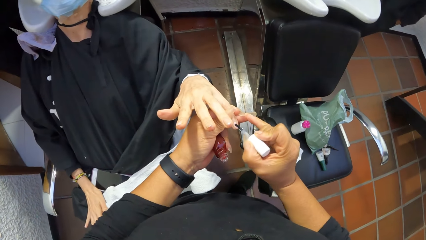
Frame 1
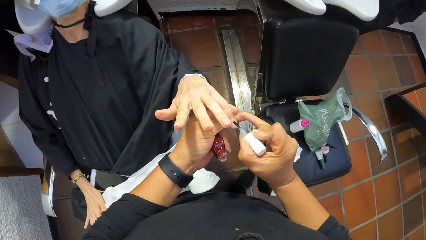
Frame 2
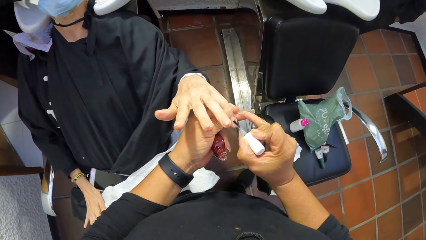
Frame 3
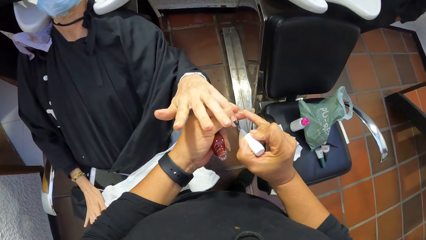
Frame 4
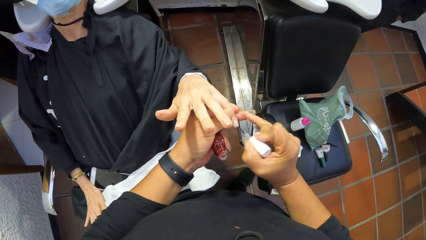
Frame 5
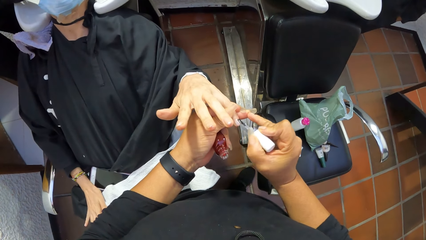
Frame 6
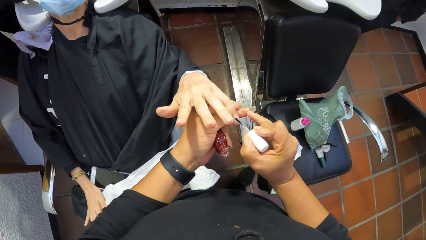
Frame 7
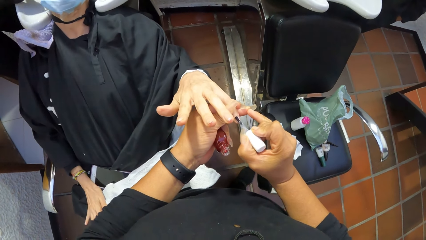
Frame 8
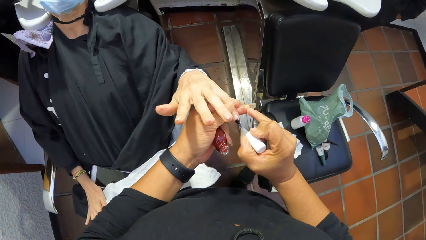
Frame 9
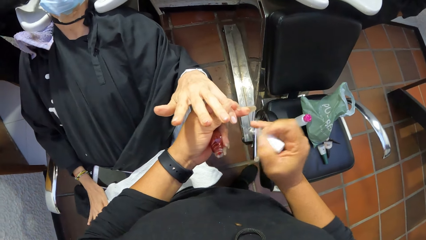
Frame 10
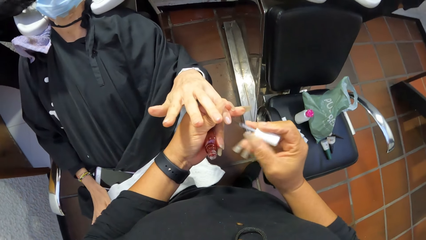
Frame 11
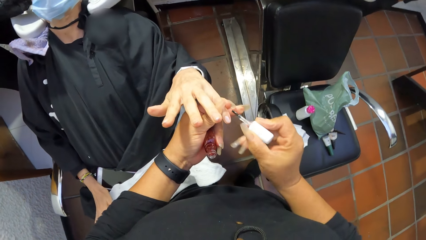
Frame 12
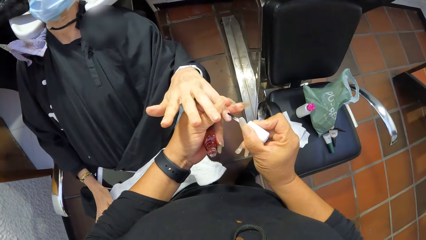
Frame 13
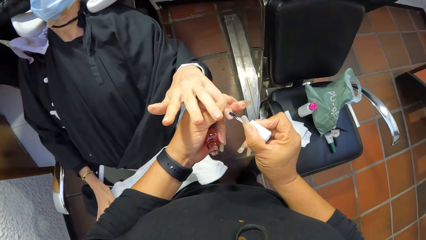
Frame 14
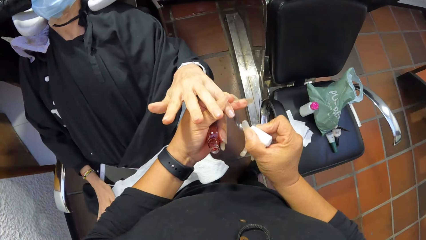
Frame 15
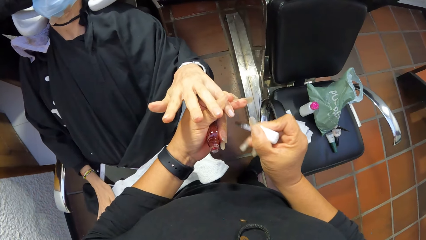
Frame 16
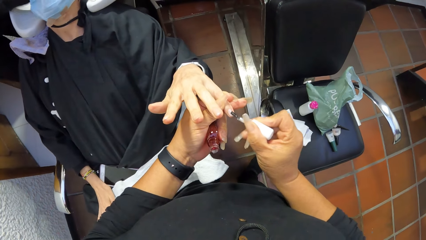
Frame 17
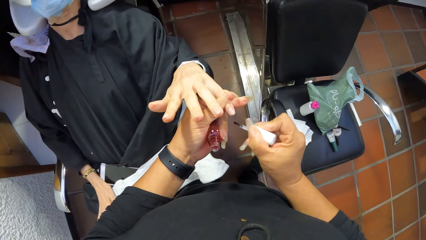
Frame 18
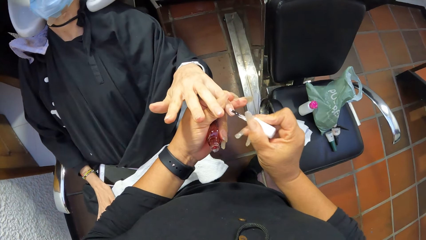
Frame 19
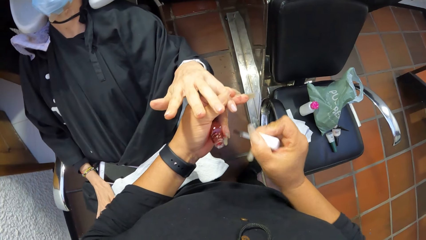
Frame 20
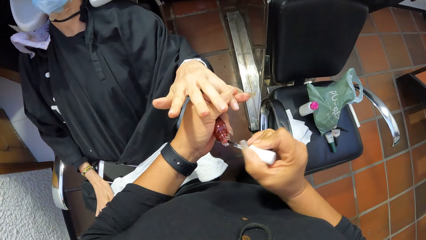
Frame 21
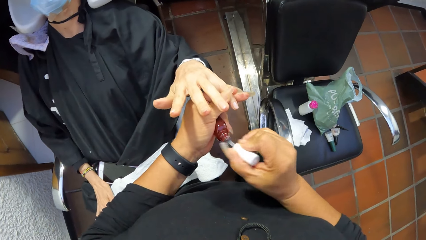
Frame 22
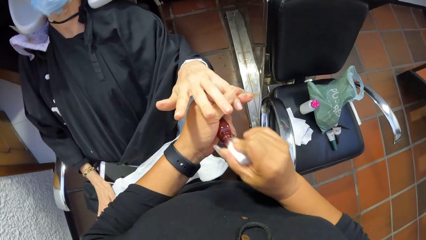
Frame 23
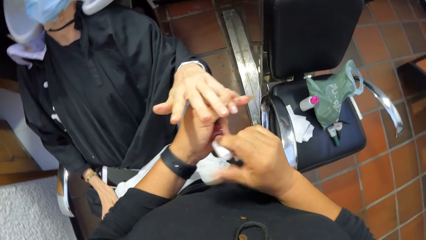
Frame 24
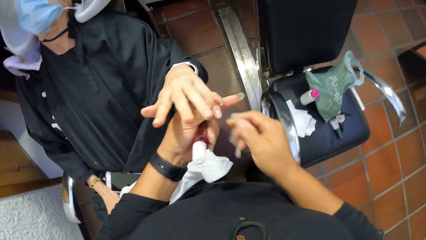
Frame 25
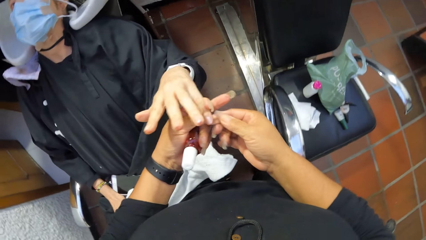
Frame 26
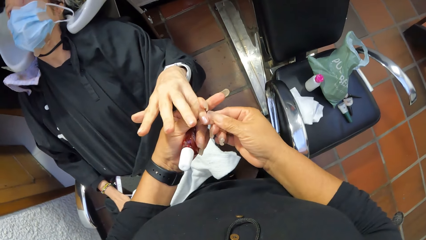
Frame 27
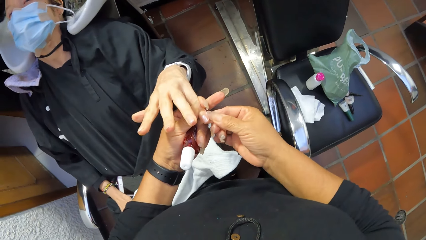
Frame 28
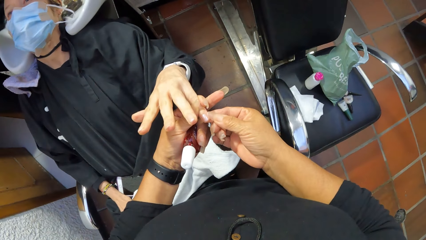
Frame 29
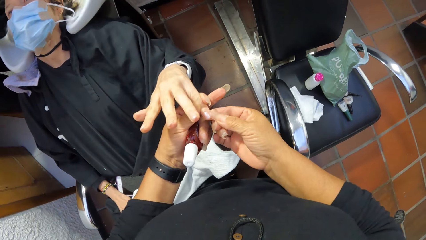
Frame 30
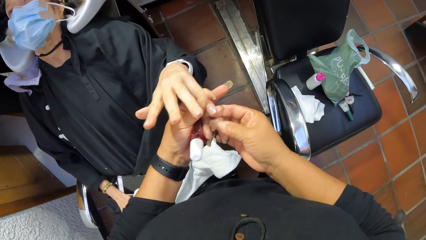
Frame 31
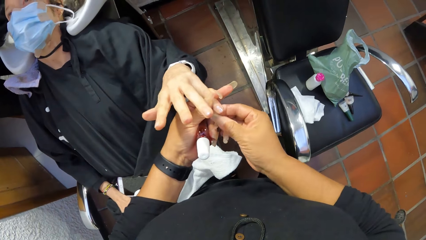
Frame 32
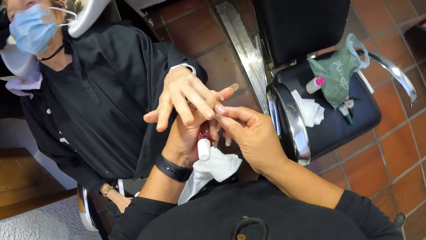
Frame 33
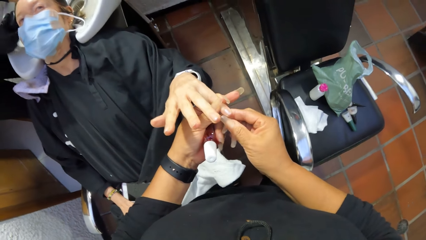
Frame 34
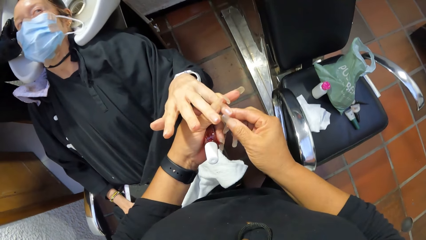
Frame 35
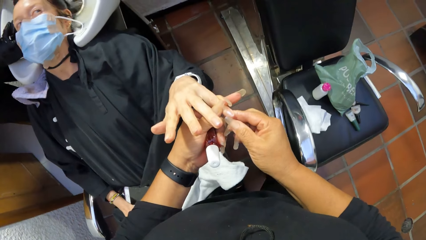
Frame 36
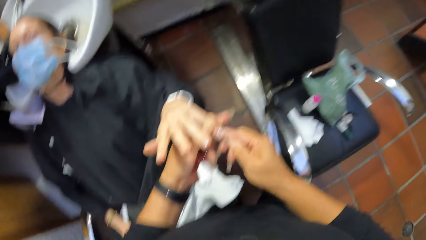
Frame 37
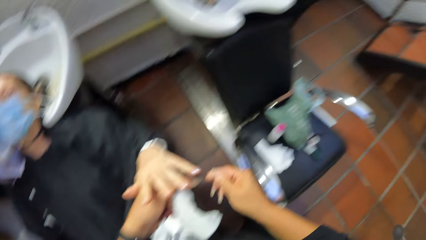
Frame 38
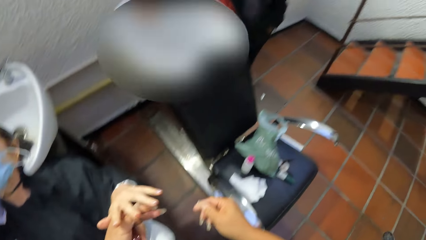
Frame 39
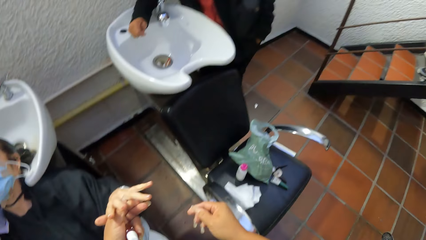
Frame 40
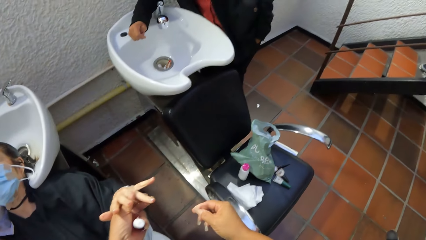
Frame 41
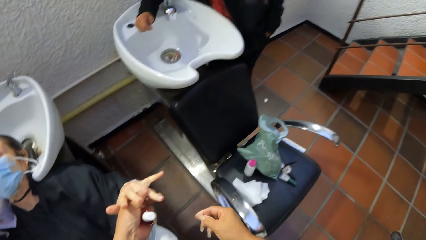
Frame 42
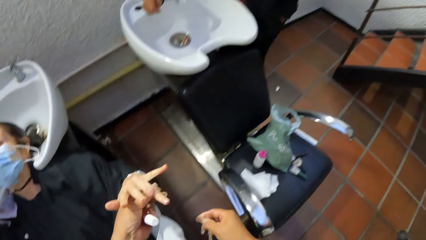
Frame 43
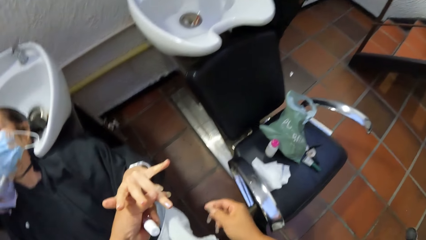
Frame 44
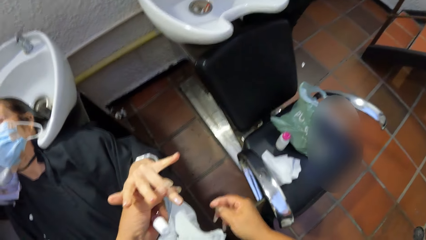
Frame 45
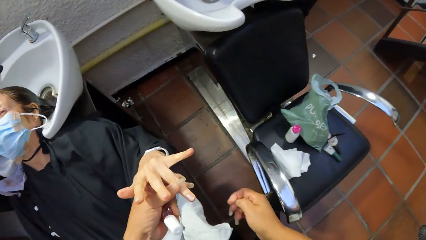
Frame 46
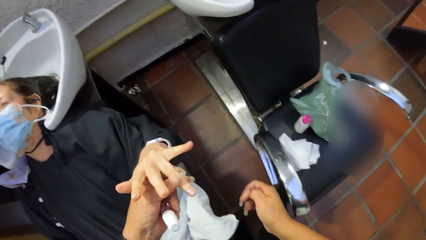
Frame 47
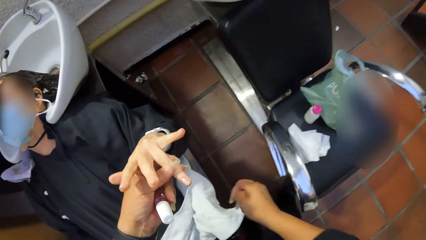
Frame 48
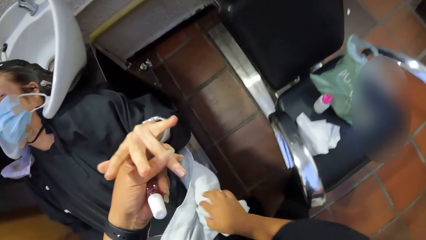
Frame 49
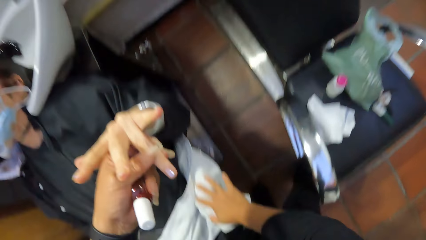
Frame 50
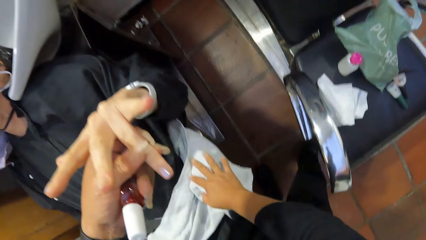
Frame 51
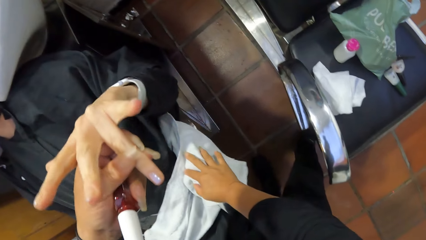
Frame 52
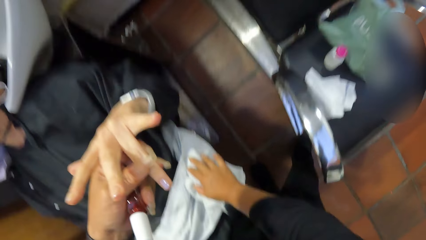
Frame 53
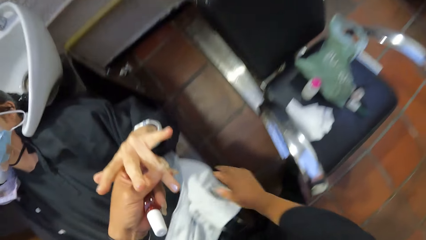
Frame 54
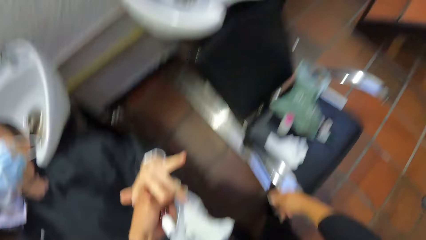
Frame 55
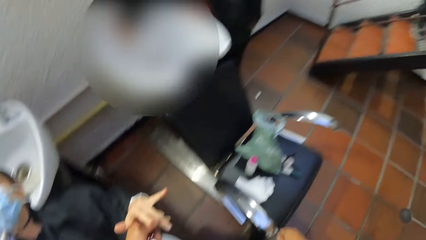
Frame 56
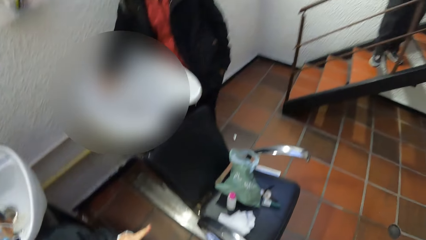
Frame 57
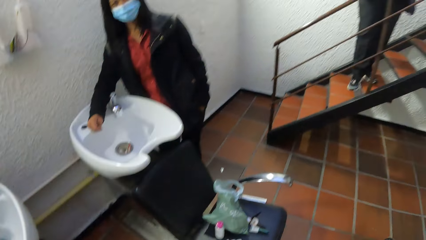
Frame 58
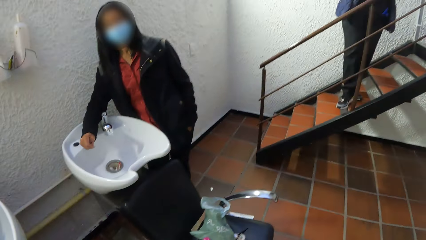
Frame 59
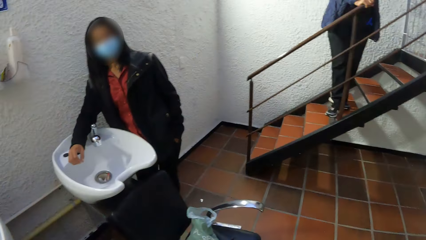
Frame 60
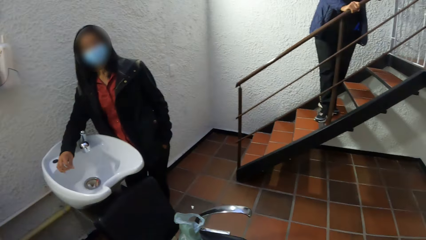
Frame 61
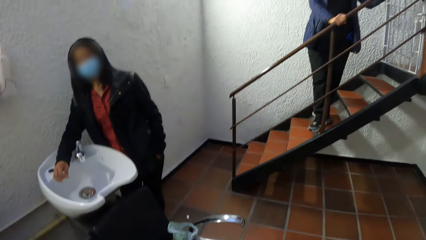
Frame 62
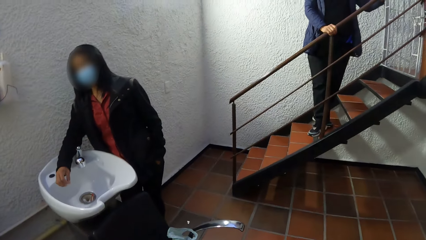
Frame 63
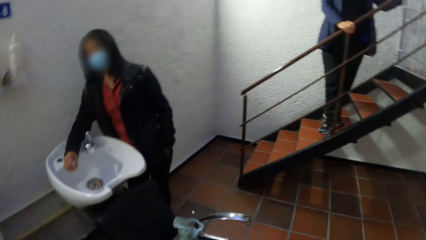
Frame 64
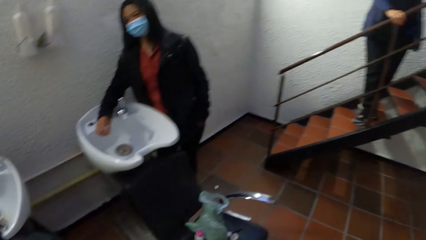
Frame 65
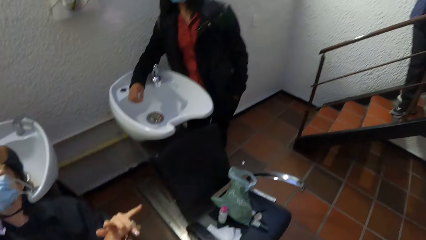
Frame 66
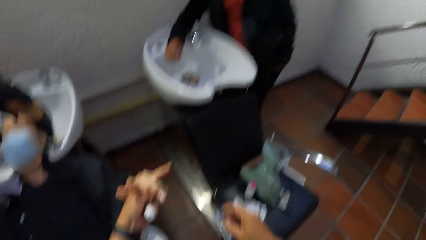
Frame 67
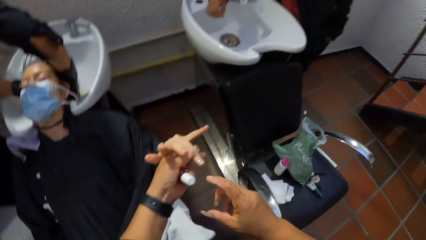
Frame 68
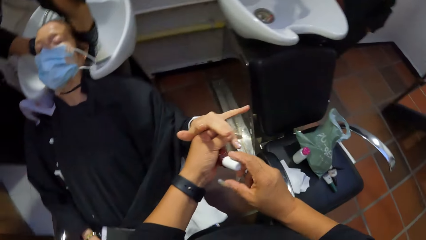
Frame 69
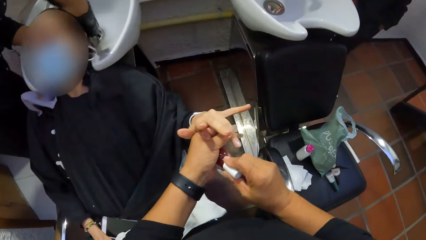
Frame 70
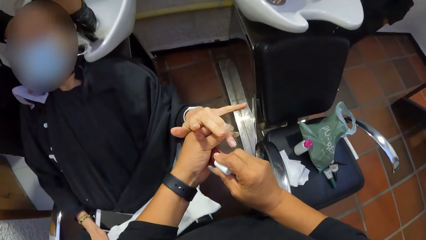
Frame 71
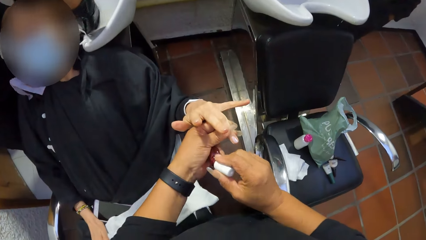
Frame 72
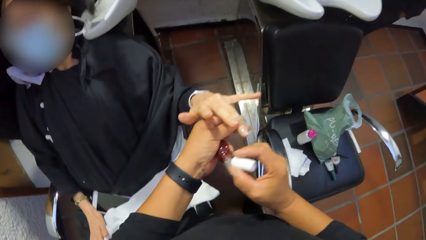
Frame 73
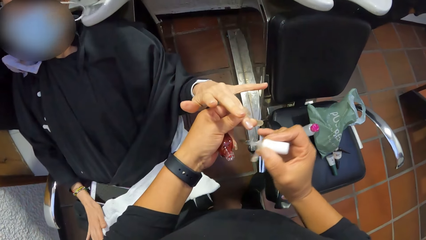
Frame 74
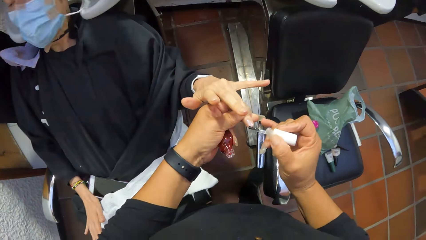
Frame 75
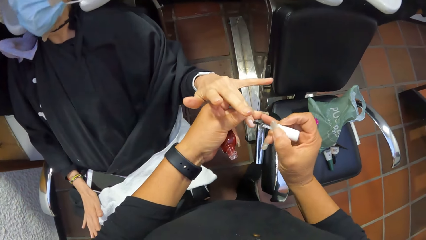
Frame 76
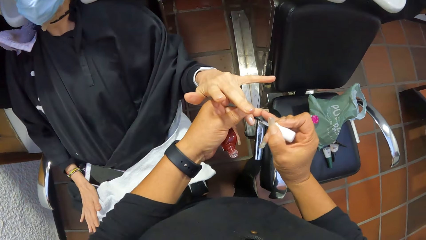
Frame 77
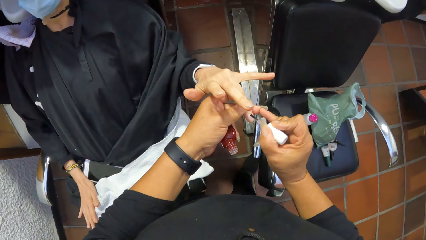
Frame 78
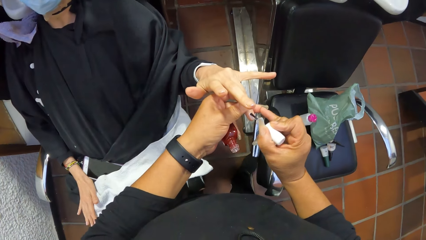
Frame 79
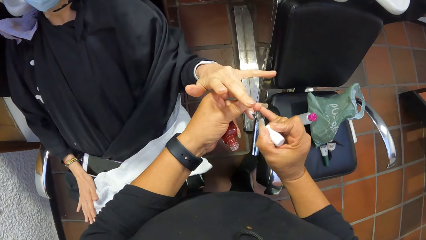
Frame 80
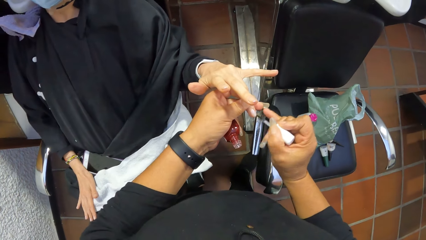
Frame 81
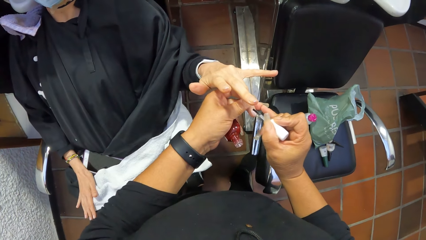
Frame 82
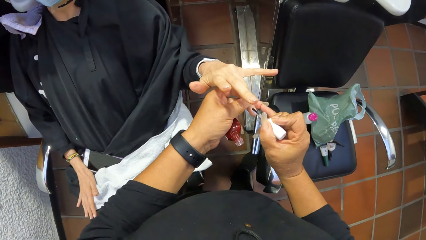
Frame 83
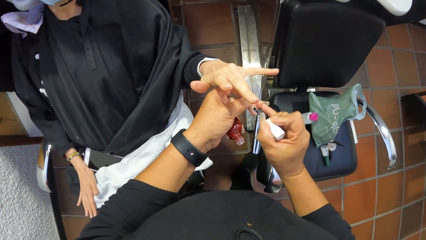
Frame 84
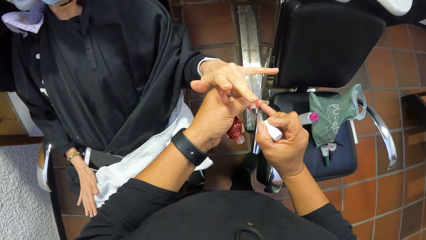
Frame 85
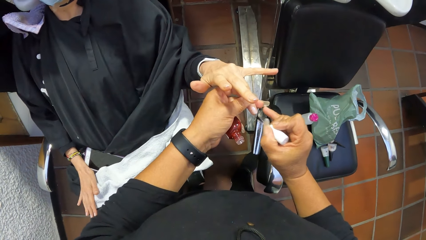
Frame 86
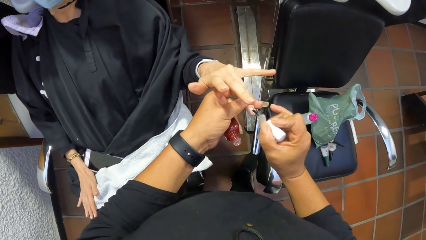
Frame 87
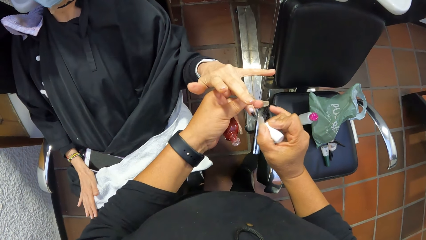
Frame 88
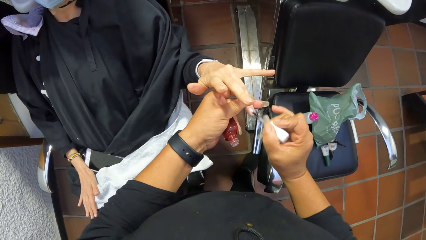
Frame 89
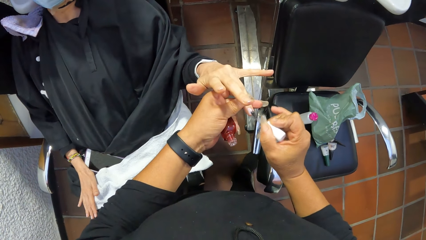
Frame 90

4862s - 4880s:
The camera wearer paints the finger nail with the nail polish brush with her right hand. She drops the nail polish brush into the bottle of nail polish with her right hand. She cleans the finger with her right hand. She holds a finger with her left hand. She wipes her right hand on the towel. A woman converses with the camera wearer. The camera wearer looks at a woman. She scoops nail polish from the nail polish bottle in her left hand with the nail polish brush in her right hand. She holds the paint brush in the paint bottle in her left hand with her right hand. She applies nail polish on the ring finger of the left hand of another woman in her left hand with the nail polish brush in her right hand.
